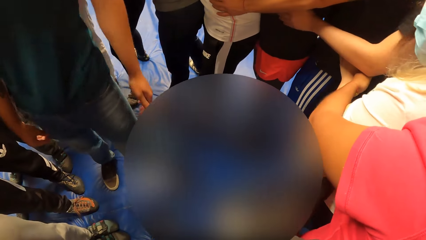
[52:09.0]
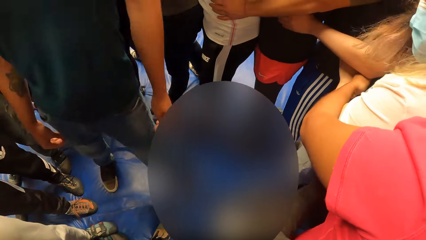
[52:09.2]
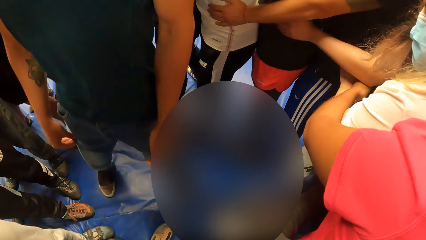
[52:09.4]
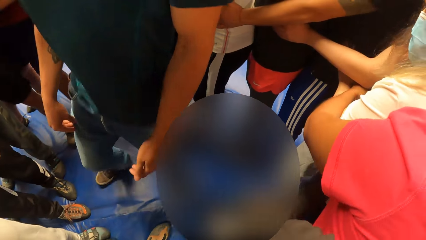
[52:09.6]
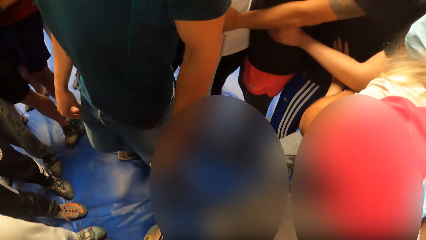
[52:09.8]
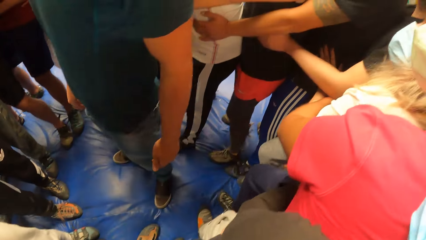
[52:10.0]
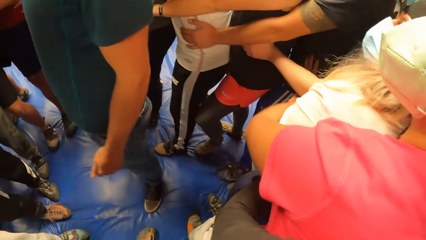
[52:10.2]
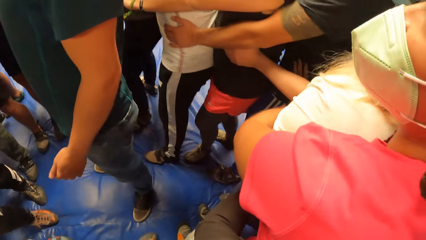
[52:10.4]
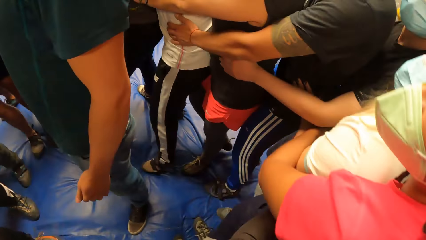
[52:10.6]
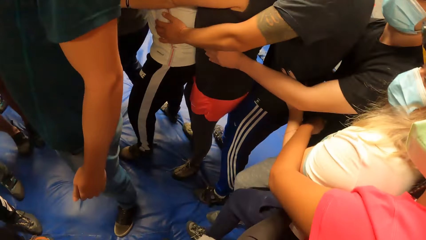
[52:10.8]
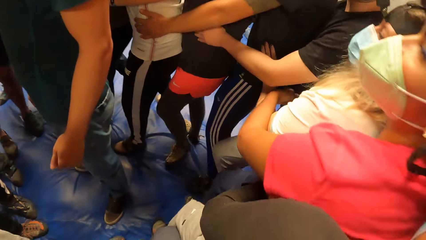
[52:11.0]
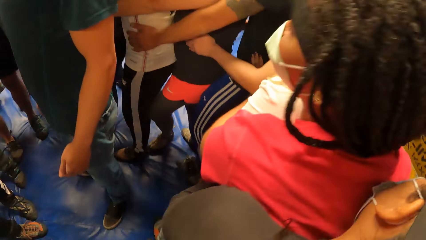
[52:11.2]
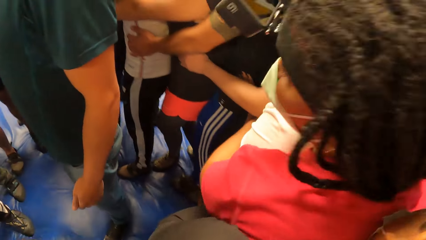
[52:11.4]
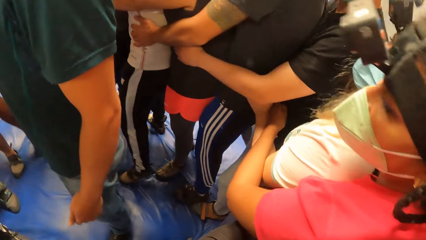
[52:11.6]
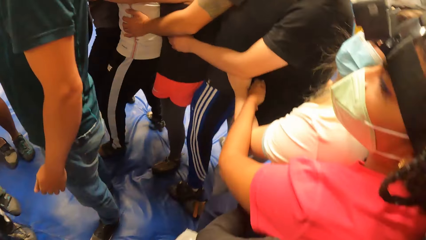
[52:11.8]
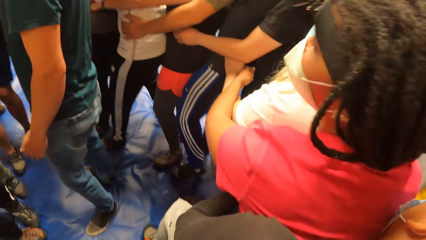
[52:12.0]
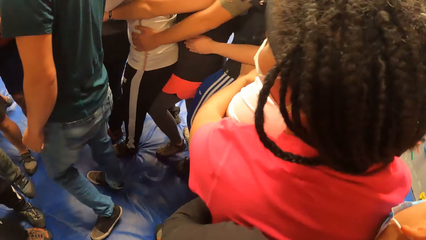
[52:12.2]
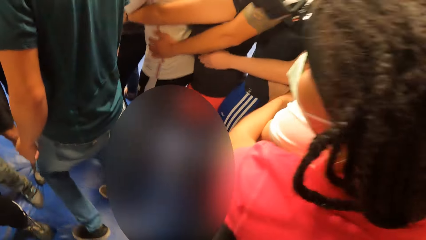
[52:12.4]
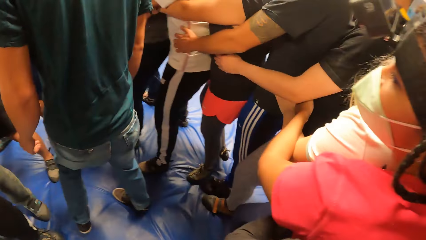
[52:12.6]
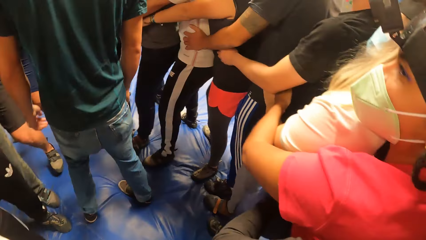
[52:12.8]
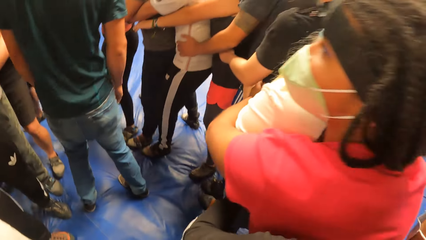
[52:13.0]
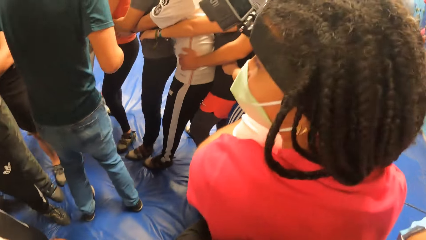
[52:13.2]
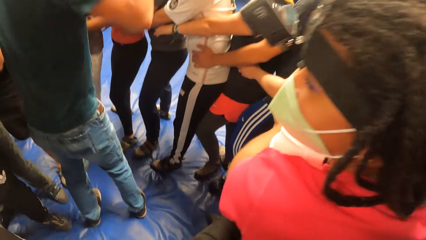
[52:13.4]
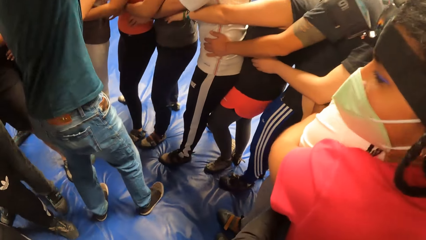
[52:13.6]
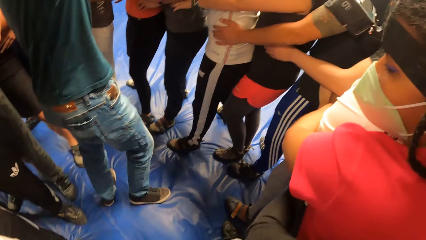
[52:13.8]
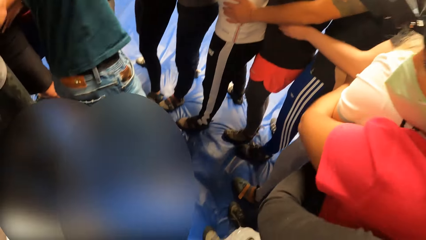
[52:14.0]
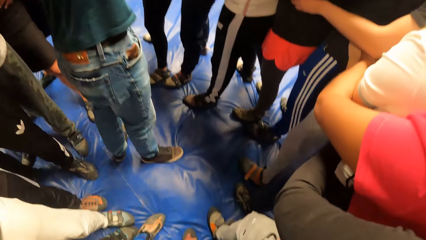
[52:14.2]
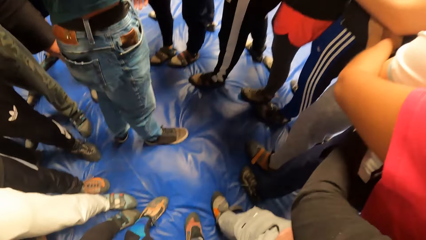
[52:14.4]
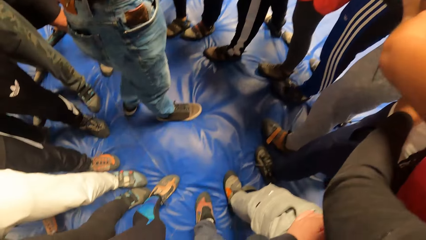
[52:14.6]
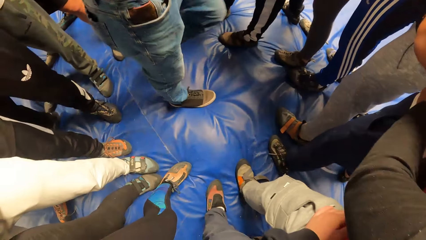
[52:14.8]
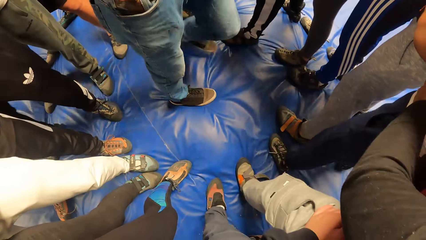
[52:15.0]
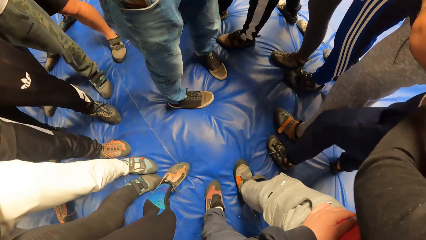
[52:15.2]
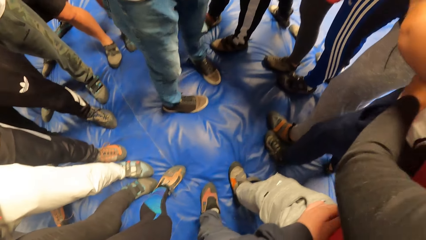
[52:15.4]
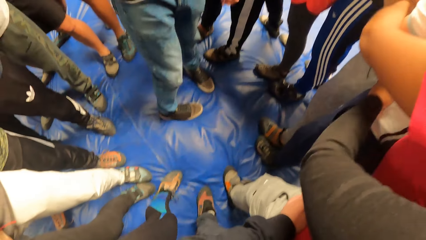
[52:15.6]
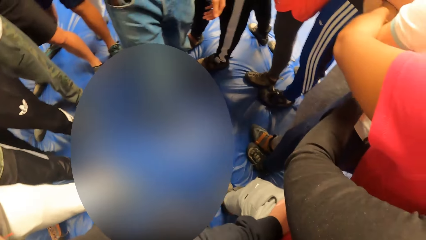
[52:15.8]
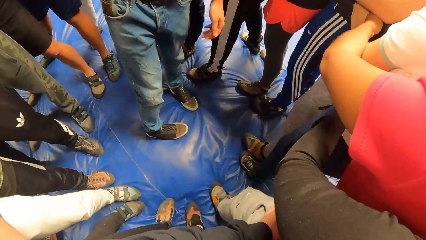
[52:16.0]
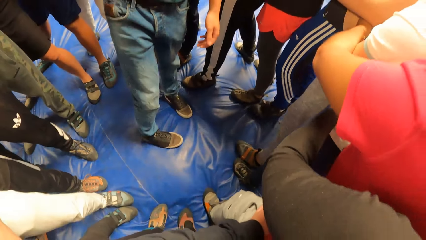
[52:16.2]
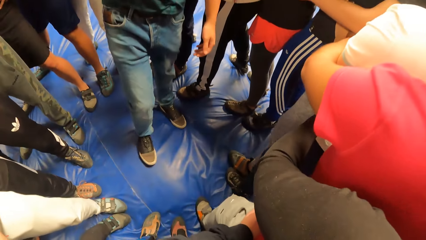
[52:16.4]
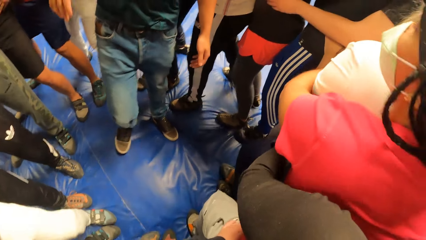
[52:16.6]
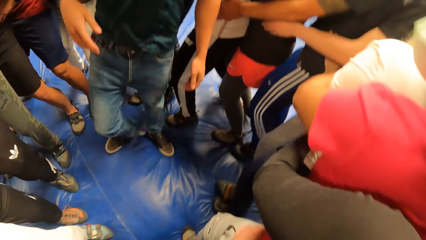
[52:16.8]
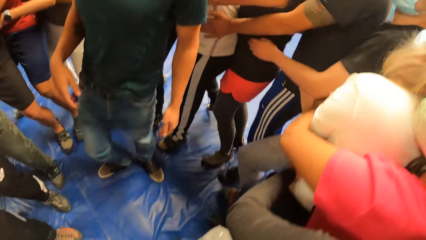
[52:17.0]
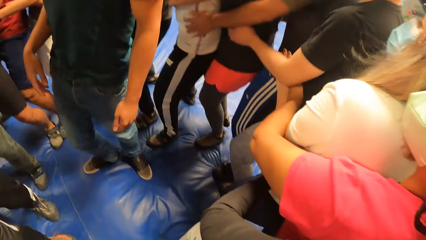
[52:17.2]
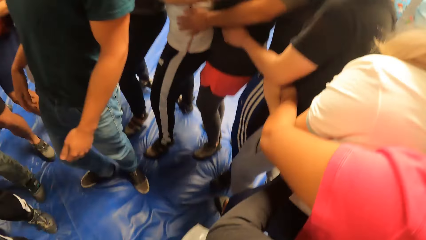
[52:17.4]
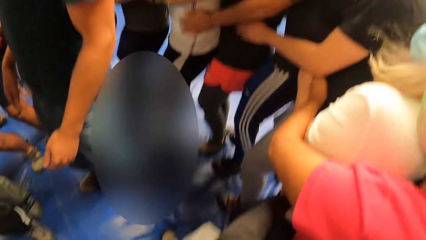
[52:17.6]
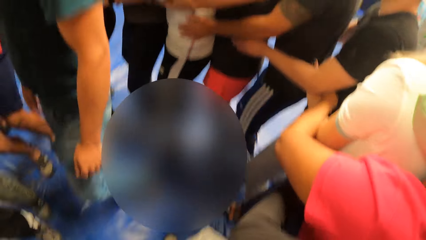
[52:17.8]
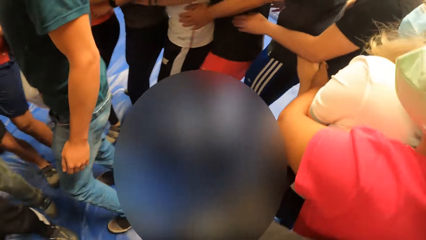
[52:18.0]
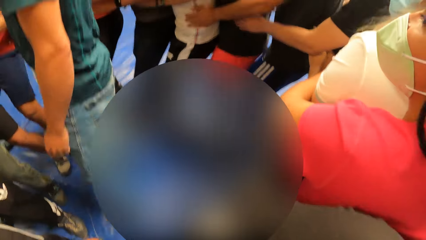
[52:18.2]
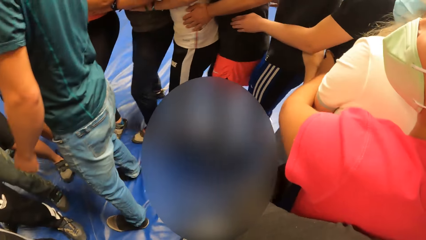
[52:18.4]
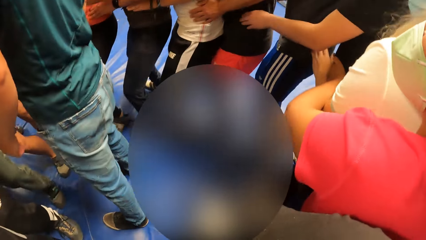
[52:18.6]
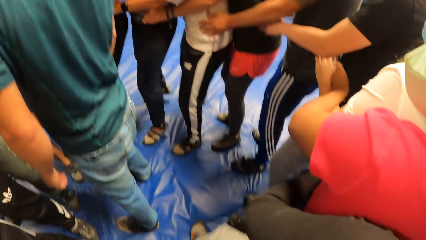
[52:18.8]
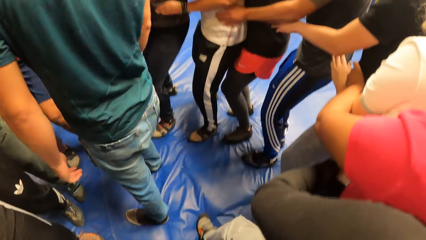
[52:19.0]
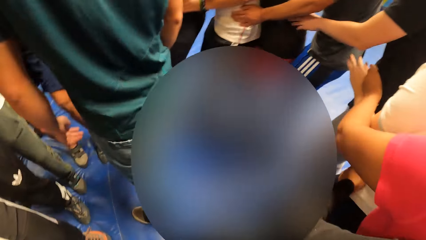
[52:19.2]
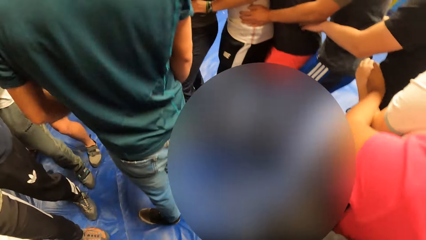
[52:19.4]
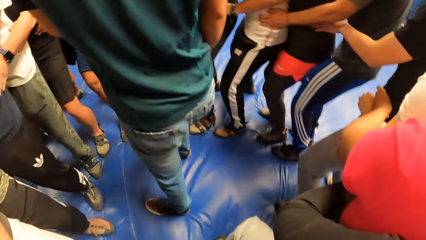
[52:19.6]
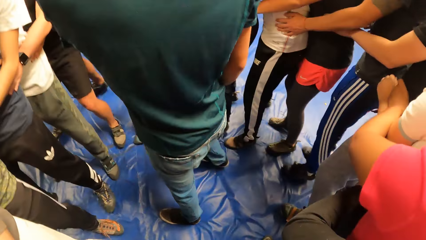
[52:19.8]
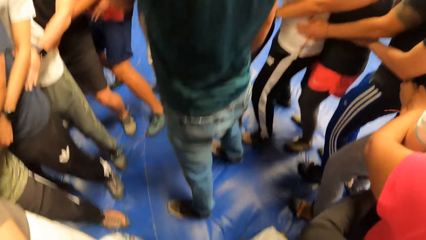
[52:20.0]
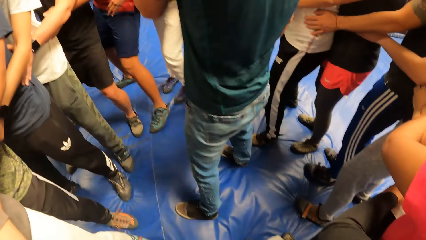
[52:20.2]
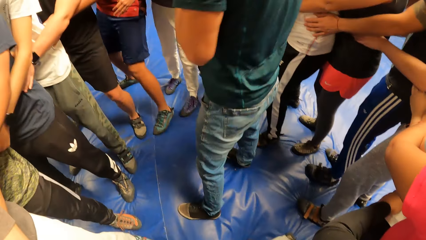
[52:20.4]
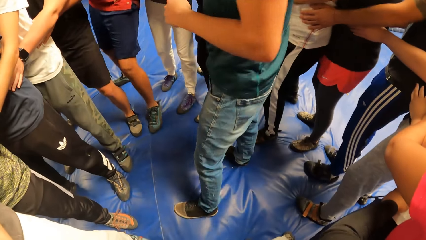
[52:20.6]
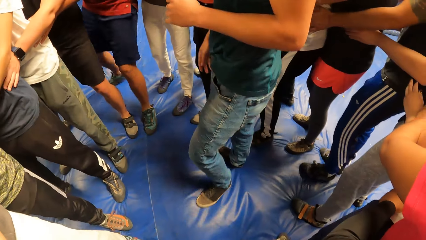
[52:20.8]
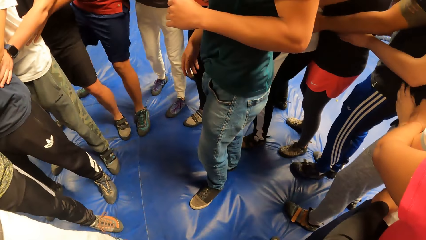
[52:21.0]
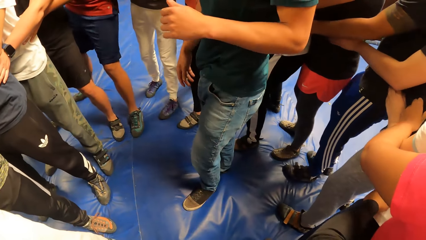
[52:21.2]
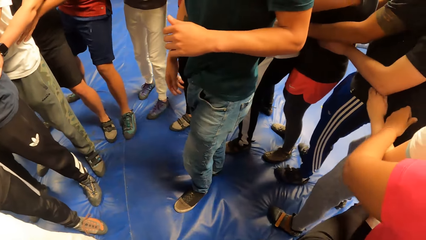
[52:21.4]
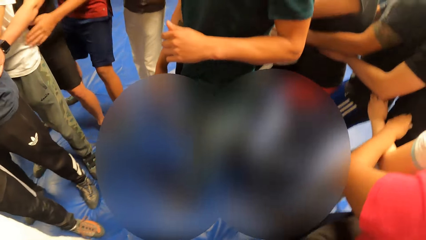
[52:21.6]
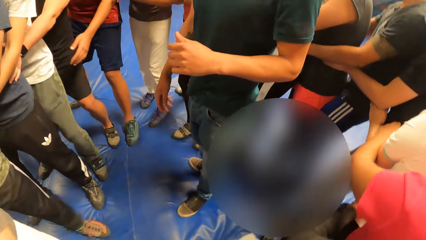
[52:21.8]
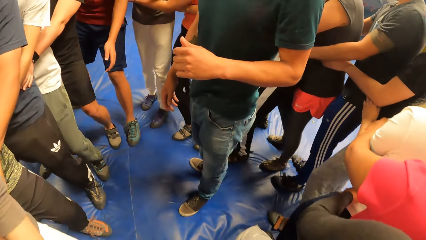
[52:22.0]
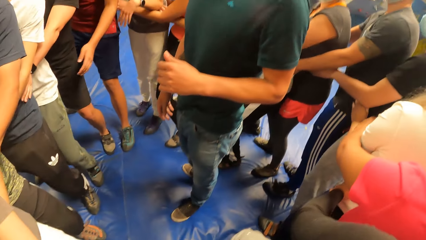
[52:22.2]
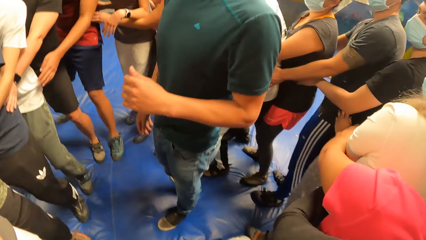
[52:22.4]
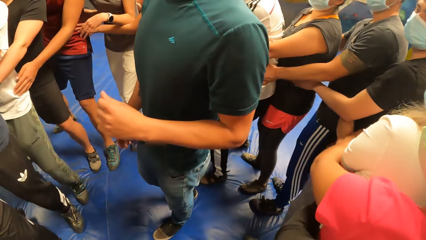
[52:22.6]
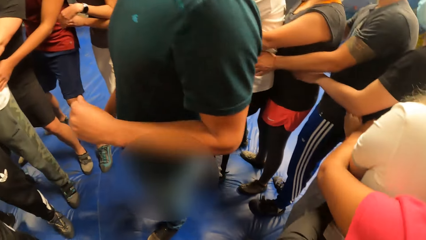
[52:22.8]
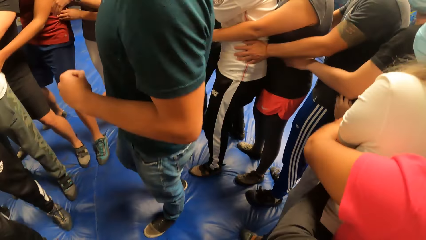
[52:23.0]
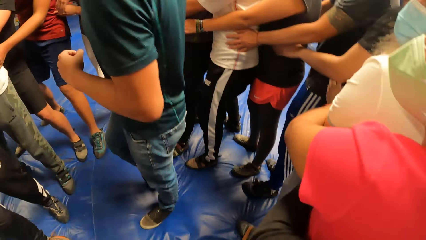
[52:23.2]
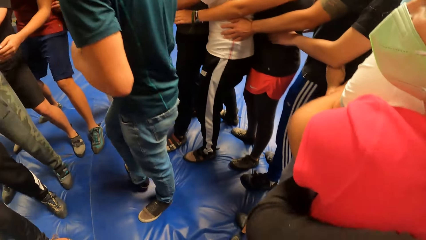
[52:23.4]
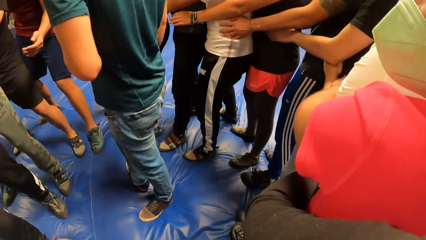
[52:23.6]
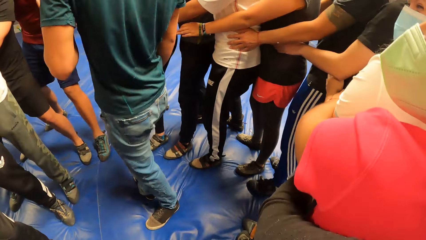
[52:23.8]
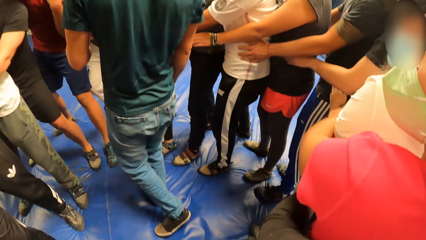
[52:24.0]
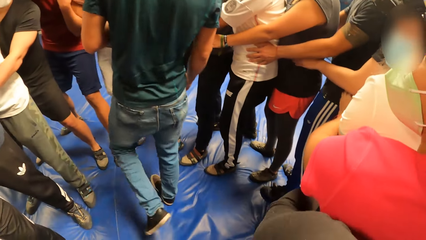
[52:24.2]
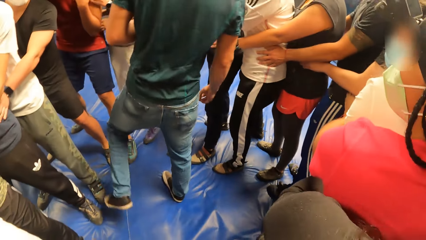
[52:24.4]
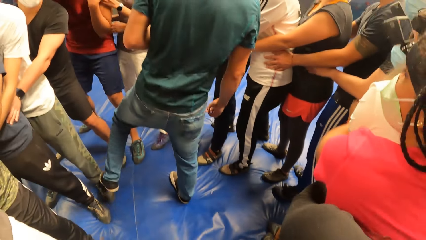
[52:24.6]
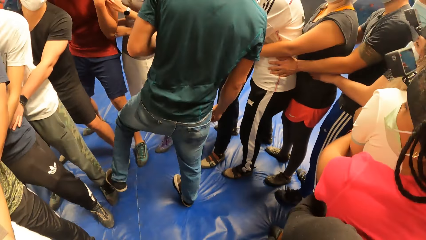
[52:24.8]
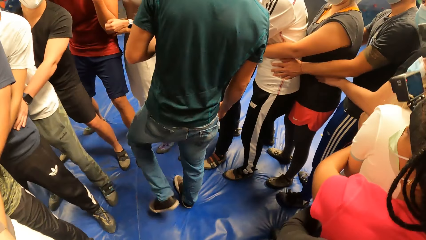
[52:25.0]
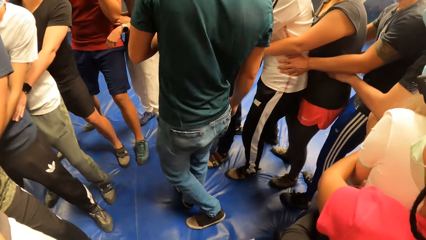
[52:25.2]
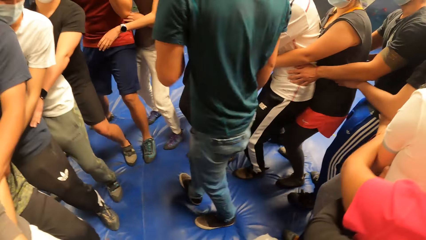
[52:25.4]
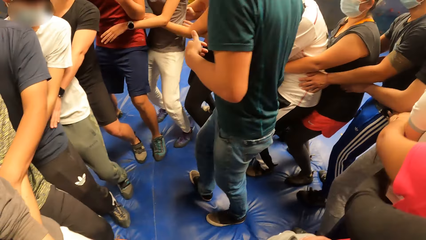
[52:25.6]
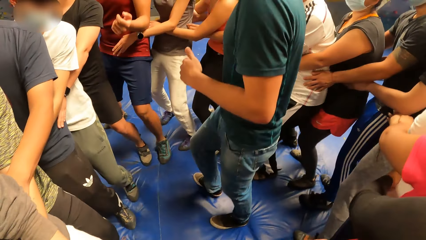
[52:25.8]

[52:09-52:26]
The camera wearer looks around.
